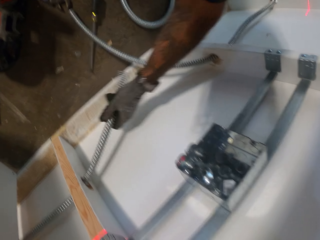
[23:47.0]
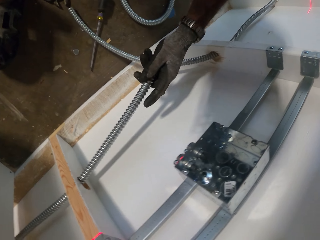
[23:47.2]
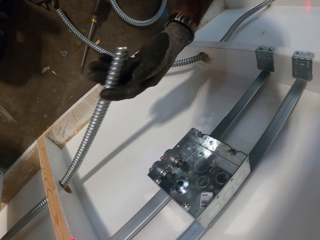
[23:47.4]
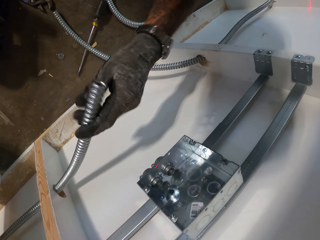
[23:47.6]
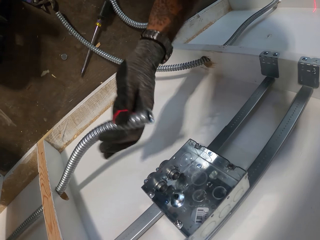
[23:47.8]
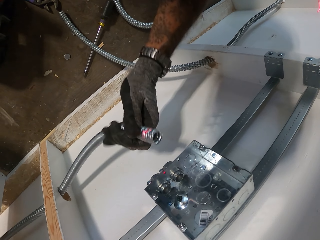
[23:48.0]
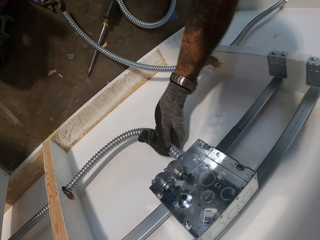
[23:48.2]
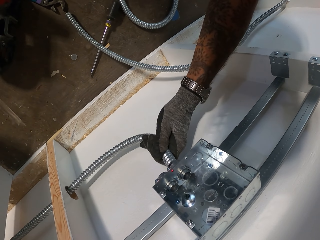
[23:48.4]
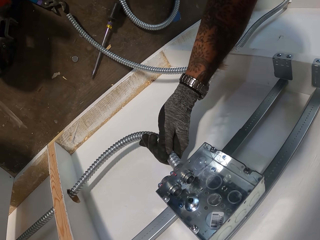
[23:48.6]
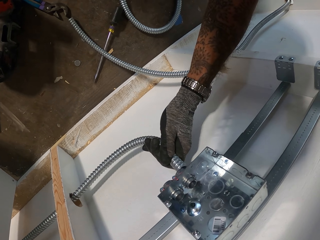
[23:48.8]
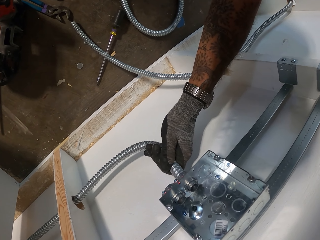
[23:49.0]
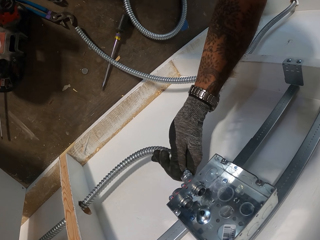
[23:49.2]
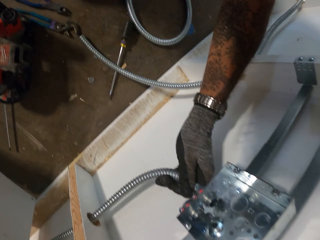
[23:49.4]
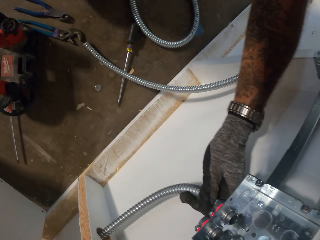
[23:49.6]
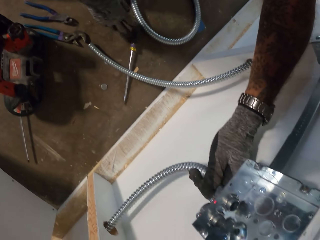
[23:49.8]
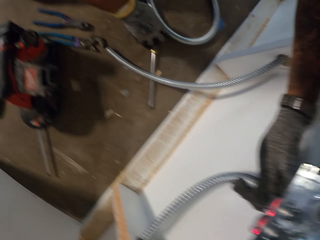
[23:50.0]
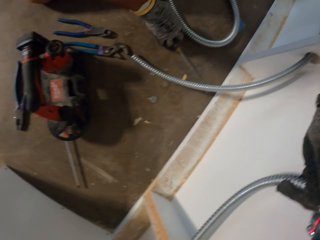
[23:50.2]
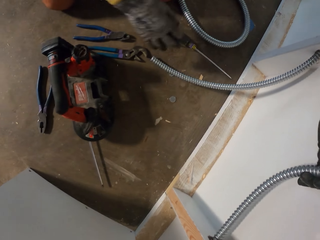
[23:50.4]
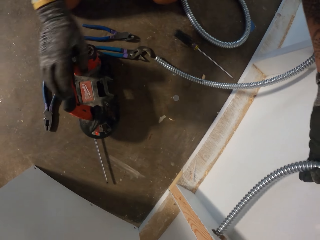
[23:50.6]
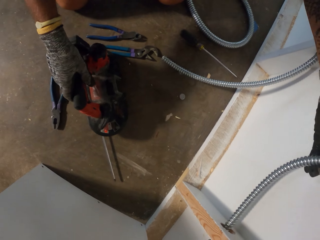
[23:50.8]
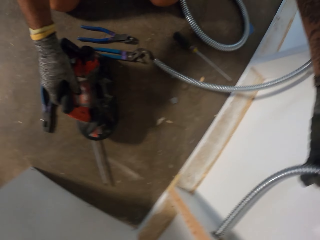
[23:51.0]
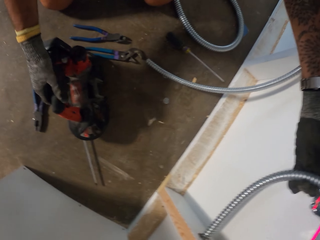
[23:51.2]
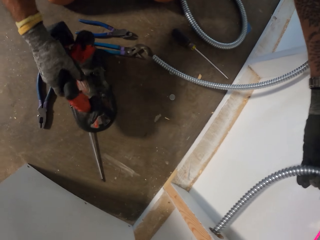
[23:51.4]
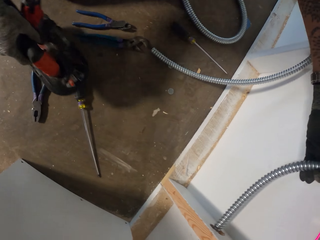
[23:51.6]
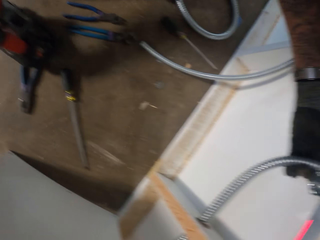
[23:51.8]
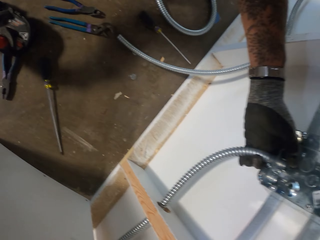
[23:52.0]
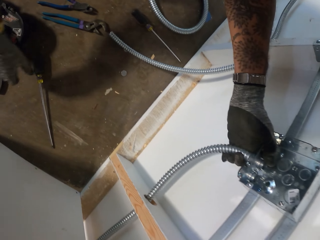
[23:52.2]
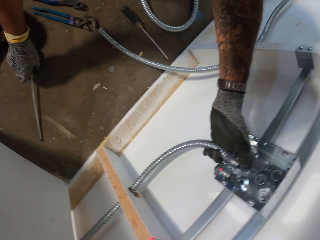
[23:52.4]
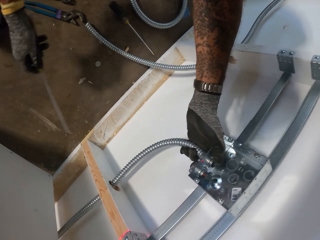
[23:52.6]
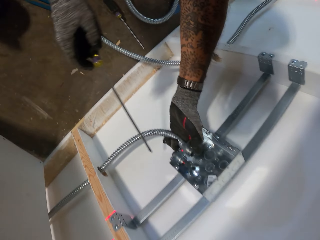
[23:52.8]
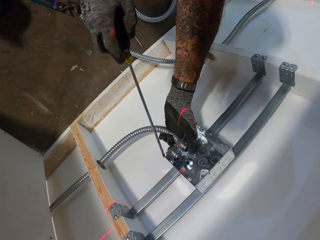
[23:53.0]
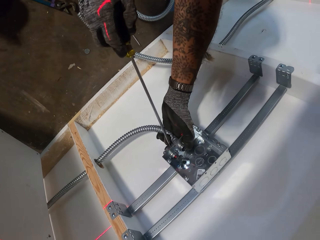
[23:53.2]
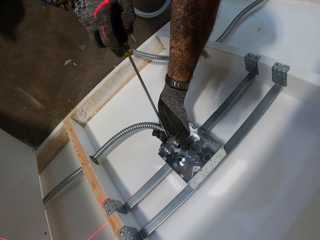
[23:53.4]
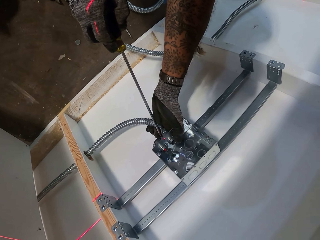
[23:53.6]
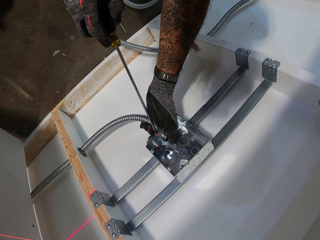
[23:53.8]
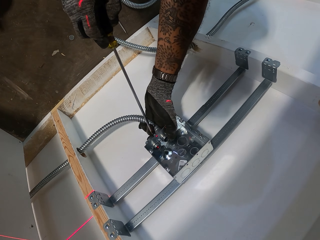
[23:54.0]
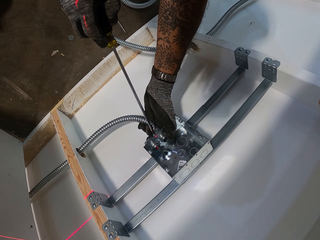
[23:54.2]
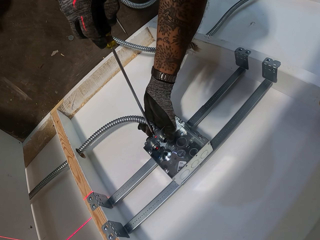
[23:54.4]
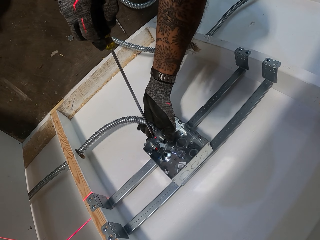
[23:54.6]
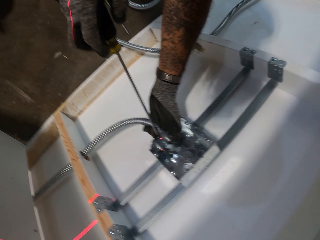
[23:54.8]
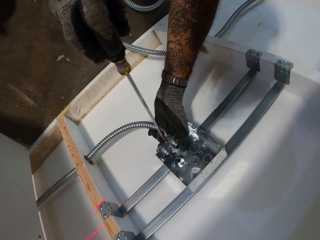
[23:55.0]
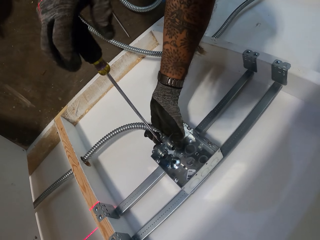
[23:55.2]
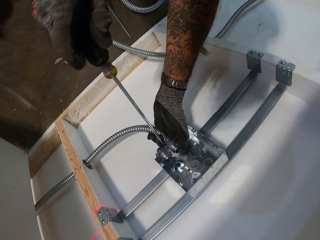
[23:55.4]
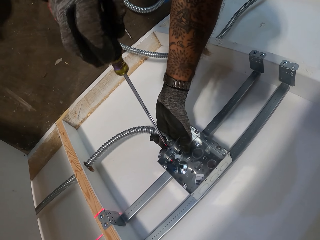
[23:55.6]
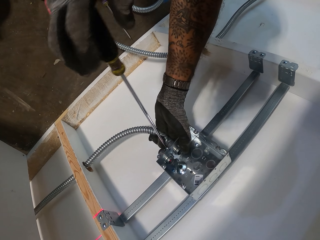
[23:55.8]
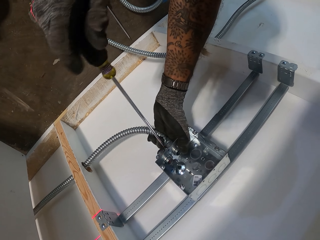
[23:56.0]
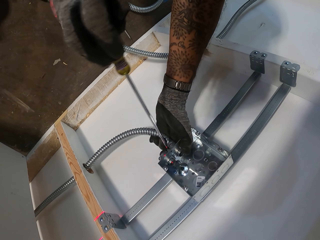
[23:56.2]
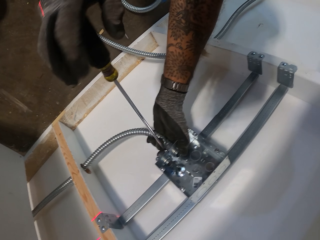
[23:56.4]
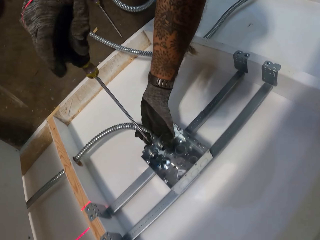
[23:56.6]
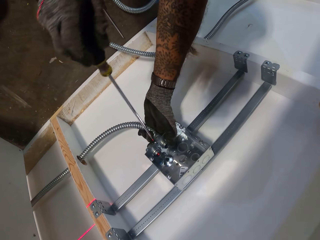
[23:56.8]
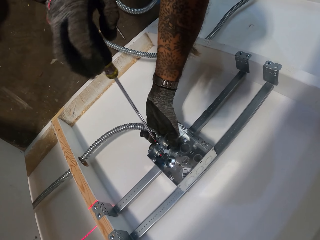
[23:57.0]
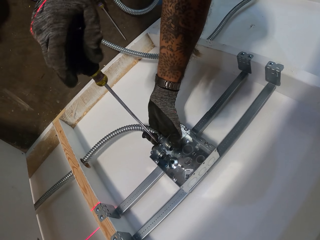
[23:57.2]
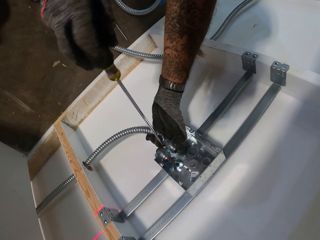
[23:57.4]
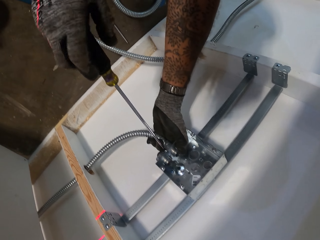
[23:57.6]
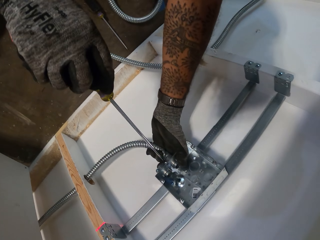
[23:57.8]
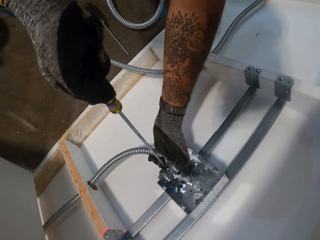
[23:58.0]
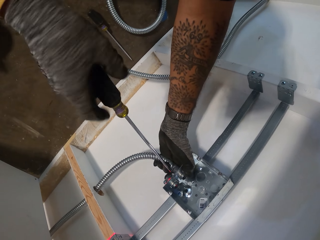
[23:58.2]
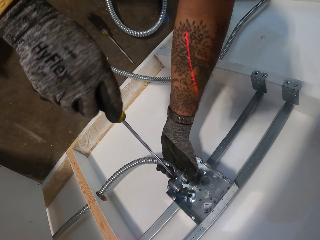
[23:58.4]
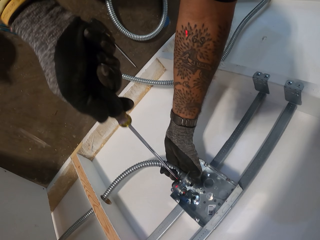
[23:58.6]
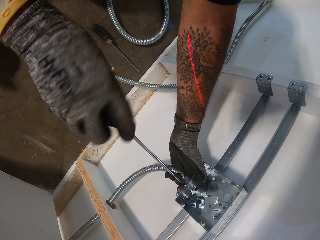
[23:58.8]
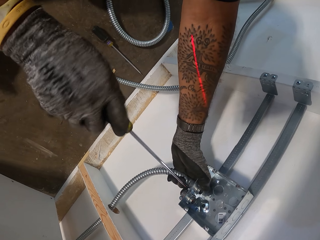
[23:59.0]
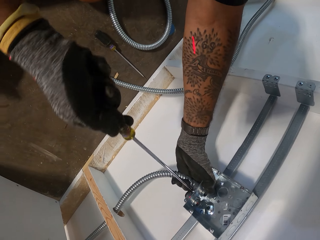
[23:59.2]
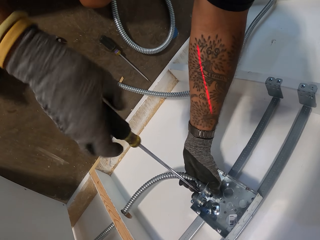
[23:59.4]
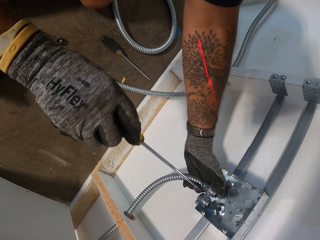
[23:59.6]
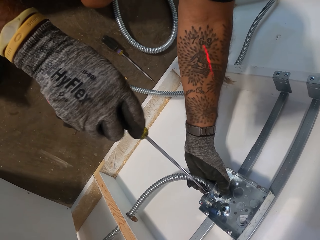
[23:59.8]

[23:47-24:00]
The camera wearer puts the steel culvert pipe down. They take the steel culvert pipe with the other hand. They try to fit the pipe in the steel hole. They put the pipe in the metal box. They move the lathe to the other side. They pick up a screwdriver from the floor. They fasten something with the screwdriver. They drill a hole in the steel metal.

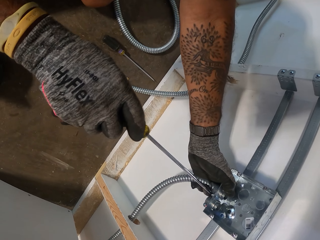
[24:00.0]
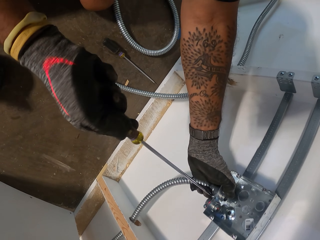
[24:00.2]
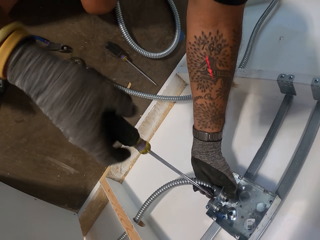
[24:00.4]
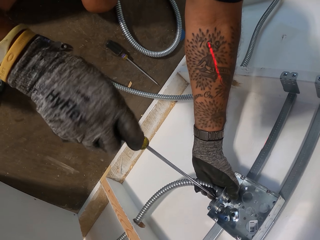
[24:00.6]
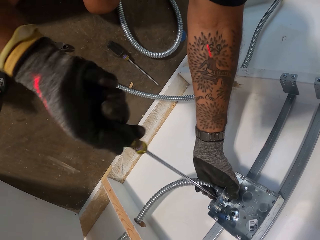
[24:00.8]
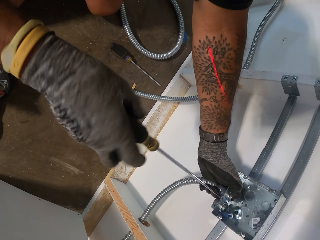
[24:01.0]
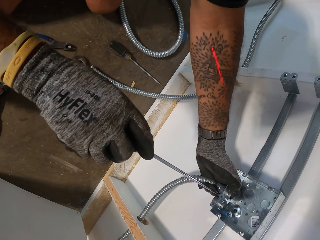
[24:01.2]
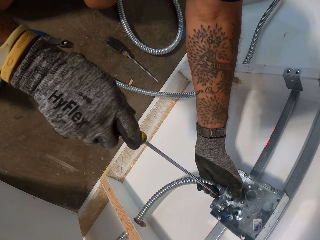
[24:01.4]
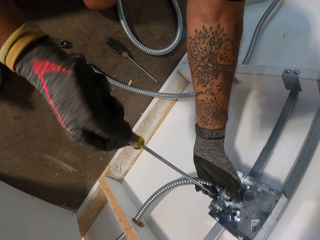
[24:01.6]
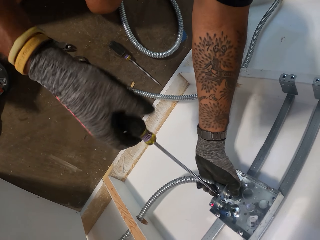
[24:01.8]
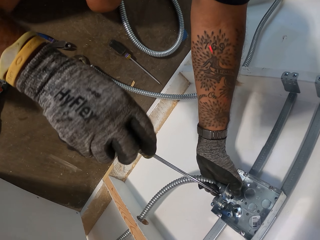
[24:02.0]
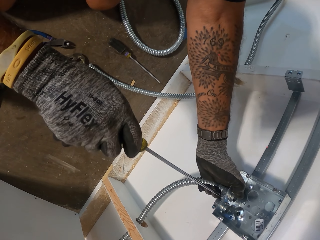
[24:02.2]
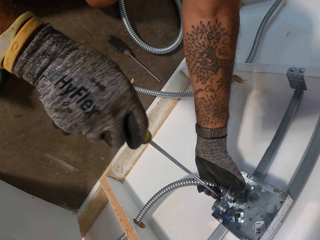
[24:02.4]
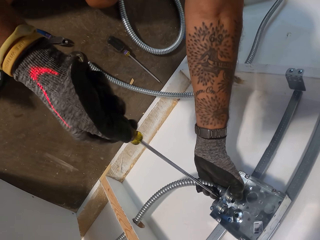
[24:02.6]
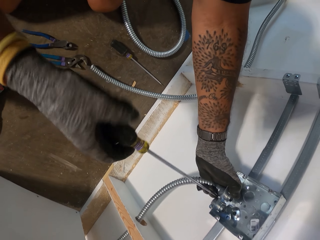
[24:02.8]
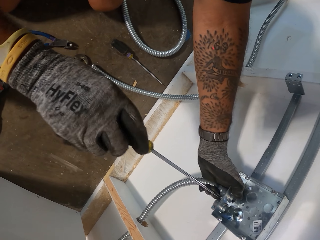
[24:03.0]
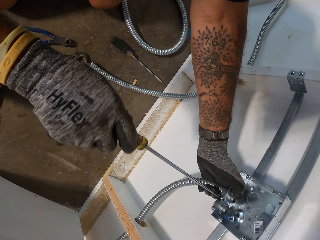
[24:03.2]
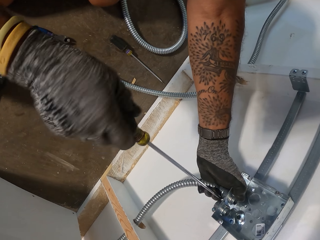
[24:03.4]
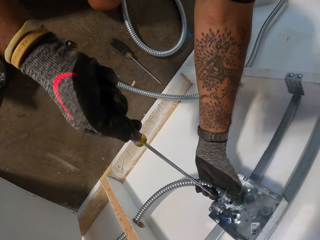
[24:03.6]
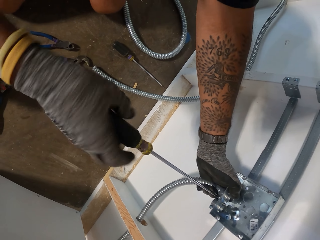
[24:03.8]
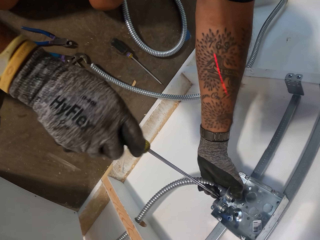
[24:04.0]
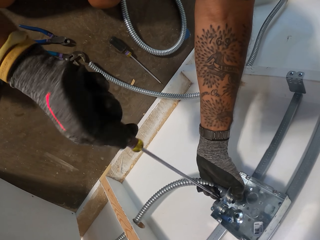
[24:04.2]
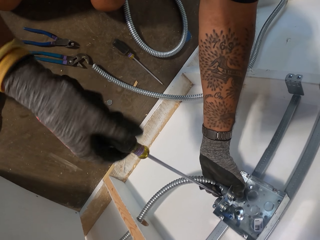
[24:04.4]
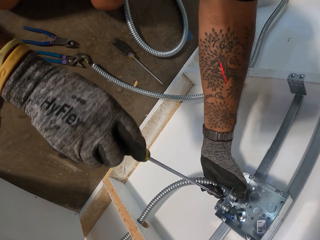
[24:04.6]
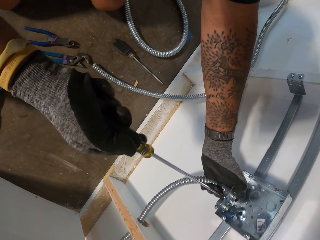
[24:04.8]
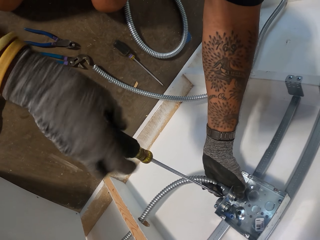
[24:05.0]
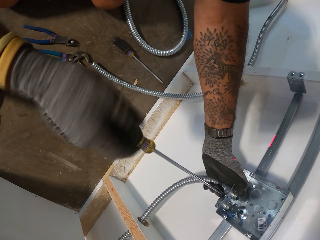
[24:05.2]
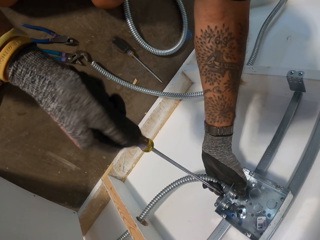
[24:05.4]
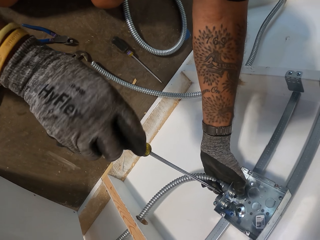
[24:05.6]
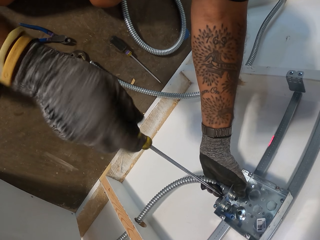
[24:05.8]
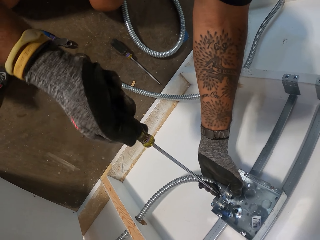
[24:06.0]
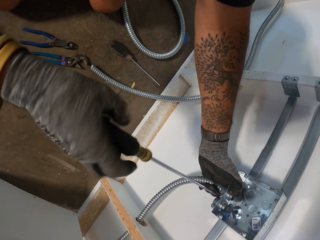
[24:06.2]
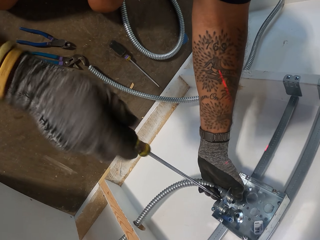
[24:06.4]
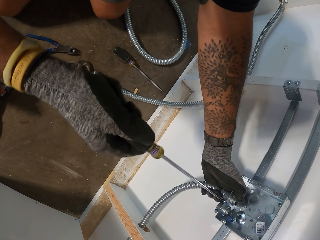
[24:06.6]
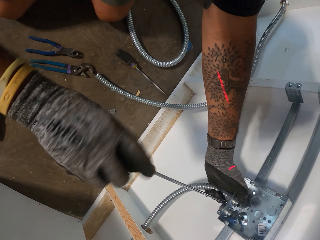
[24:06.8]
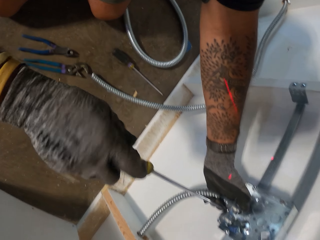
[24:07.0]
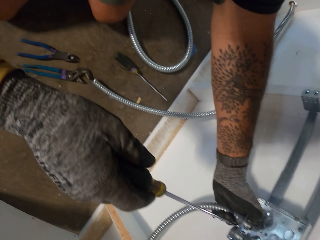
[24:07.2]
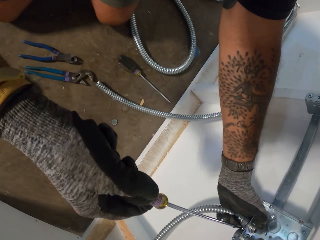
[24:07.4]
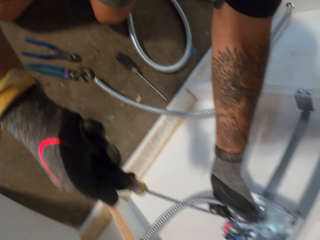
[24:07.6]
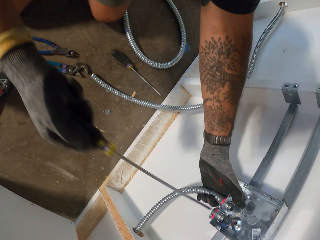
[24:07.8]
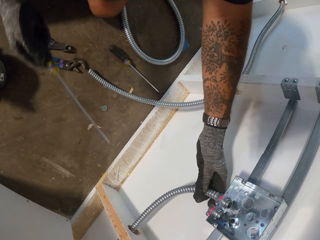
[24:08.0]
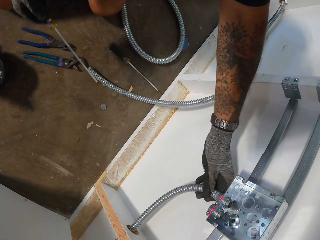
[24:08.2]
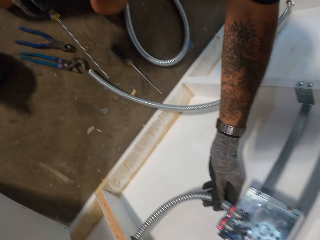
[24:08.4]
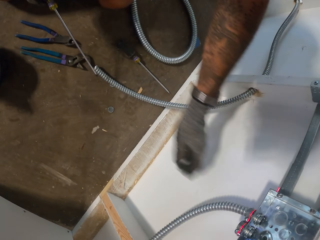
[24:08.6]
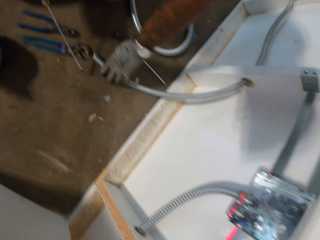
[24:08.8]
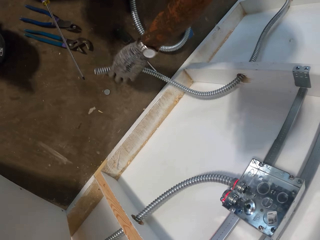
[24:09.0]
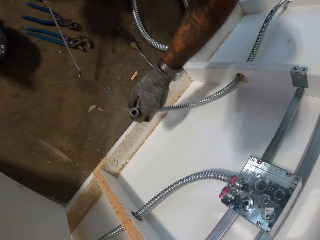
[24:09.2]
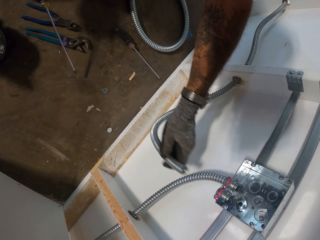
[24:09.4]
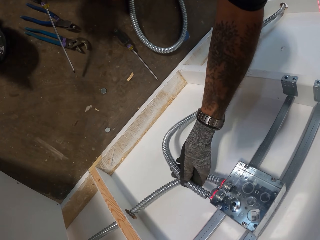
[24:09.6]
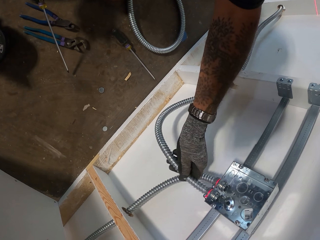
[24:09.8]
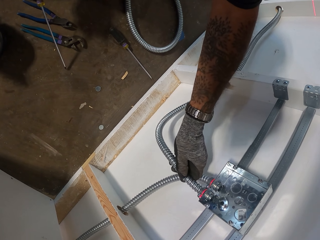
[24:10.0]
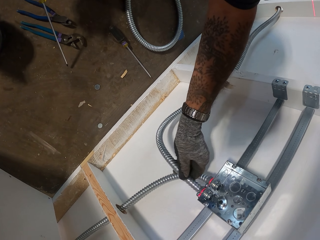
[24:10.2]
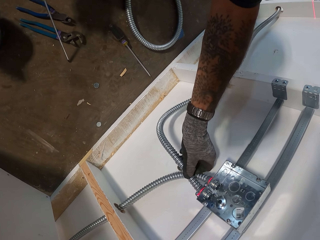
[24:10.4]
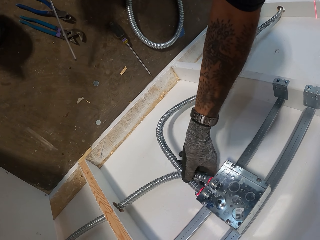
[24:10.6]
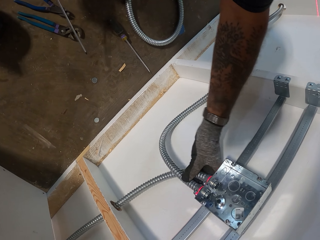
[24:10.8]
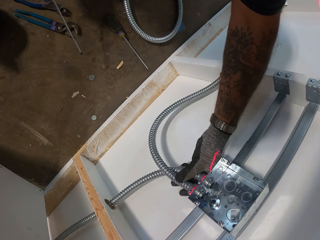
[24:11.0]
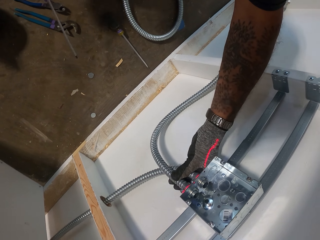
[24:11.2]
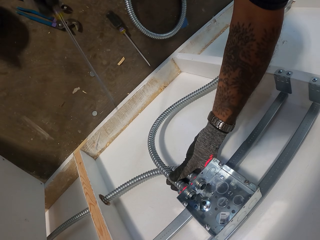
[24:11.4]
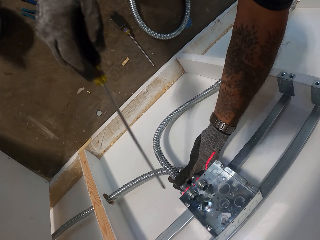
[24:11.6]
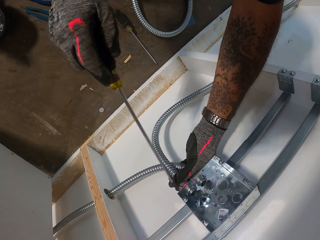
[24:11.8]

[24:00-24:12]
The camera wearer removes the other hand with the screwdriver from the steel metal. They remove the other hand from the steel metal. They take the steel culvert pipe from the ground. They put the steel culvert pipe in the steel metal.
